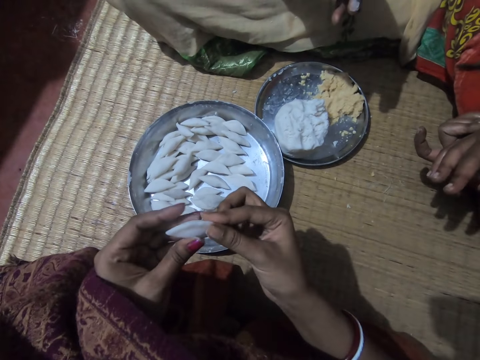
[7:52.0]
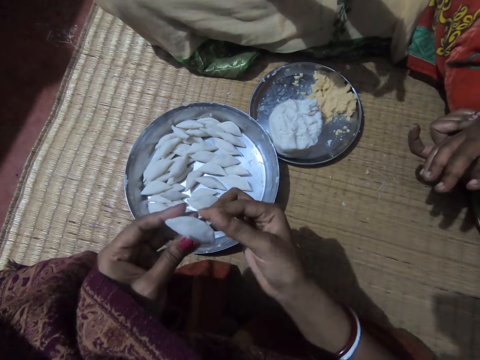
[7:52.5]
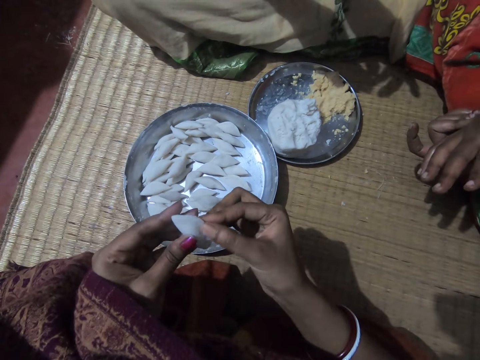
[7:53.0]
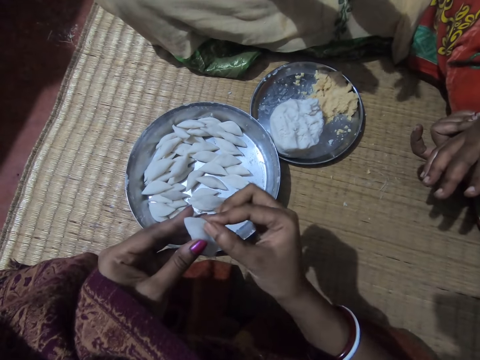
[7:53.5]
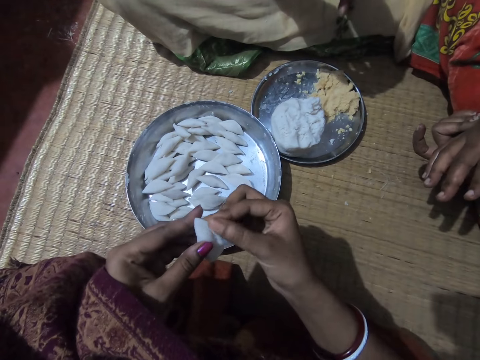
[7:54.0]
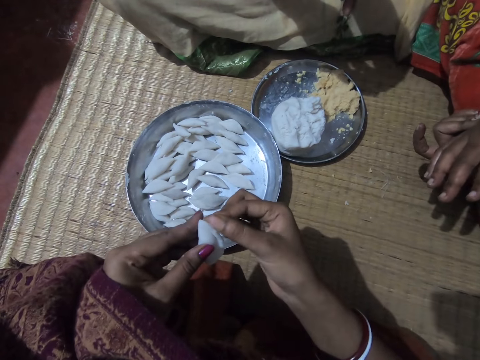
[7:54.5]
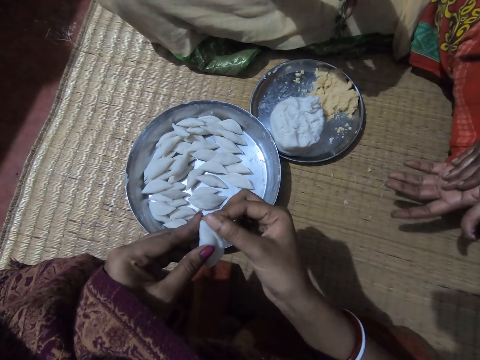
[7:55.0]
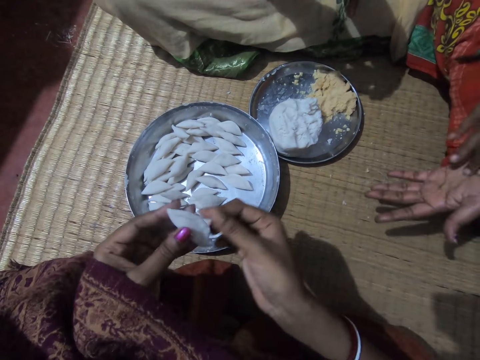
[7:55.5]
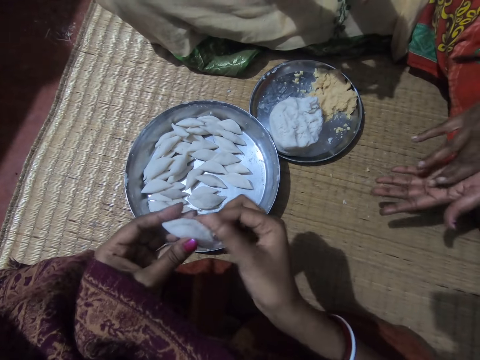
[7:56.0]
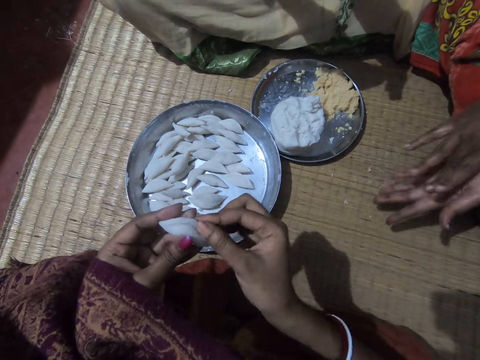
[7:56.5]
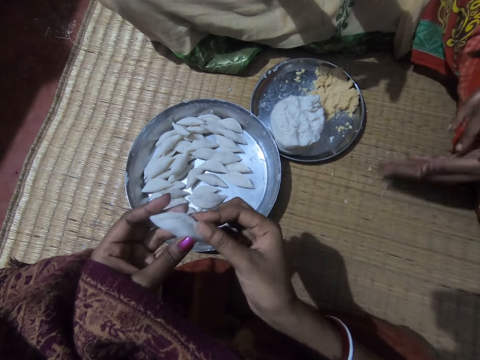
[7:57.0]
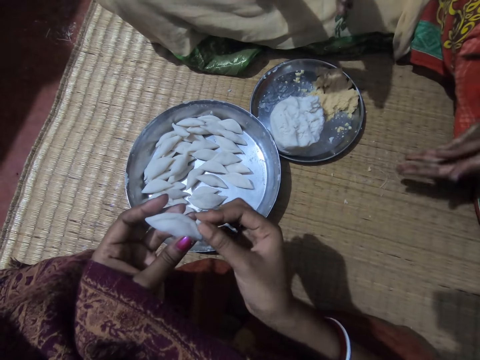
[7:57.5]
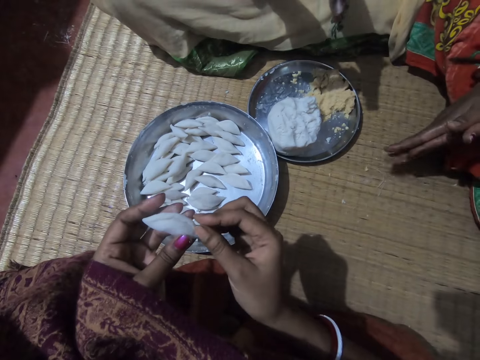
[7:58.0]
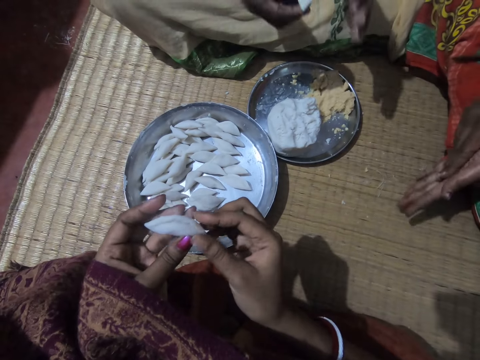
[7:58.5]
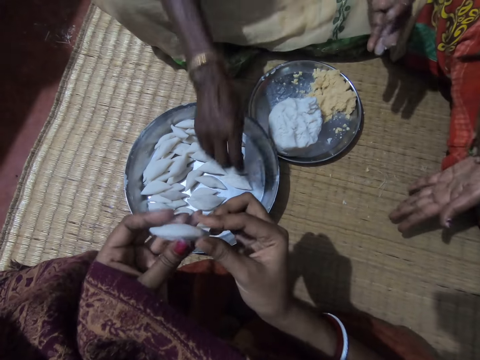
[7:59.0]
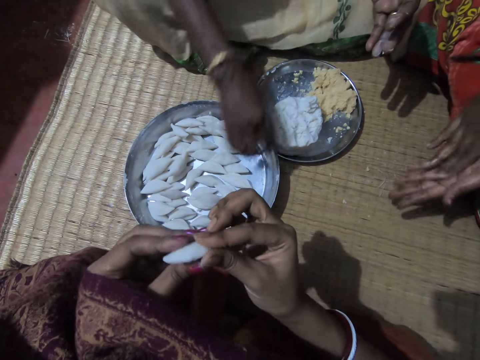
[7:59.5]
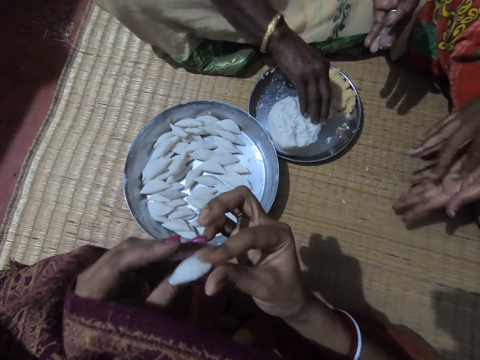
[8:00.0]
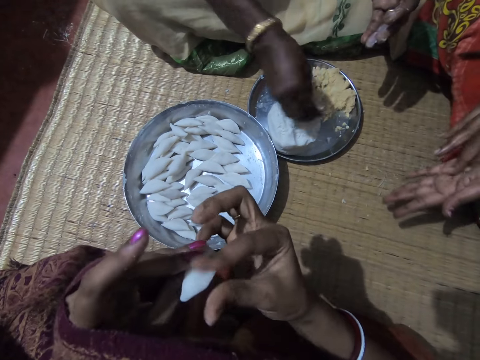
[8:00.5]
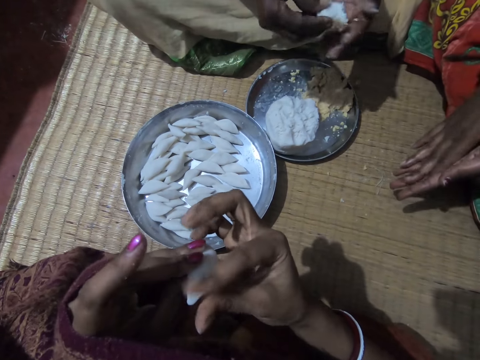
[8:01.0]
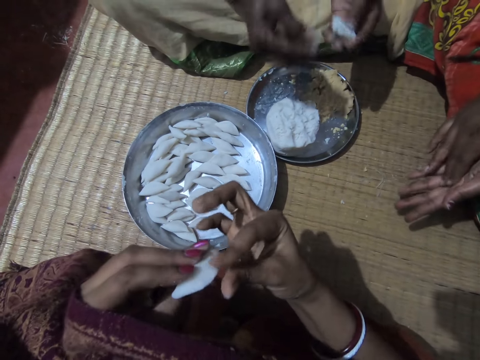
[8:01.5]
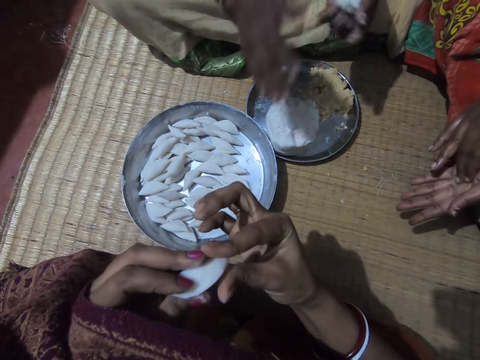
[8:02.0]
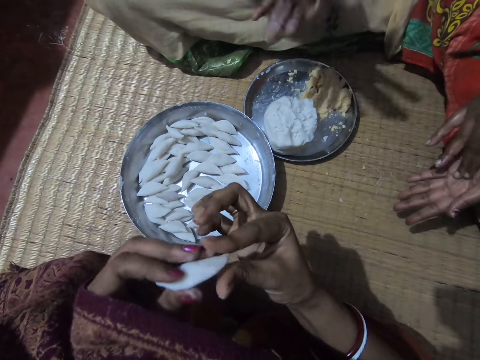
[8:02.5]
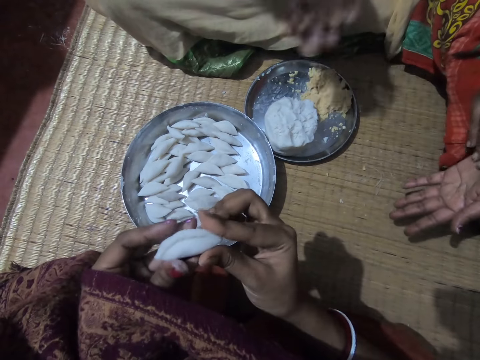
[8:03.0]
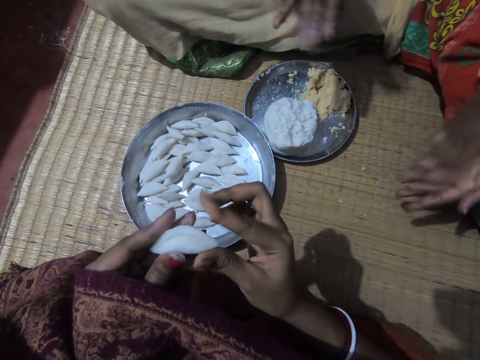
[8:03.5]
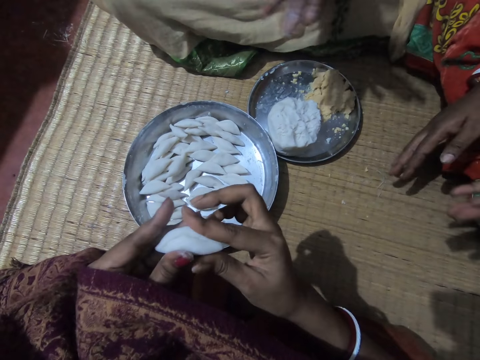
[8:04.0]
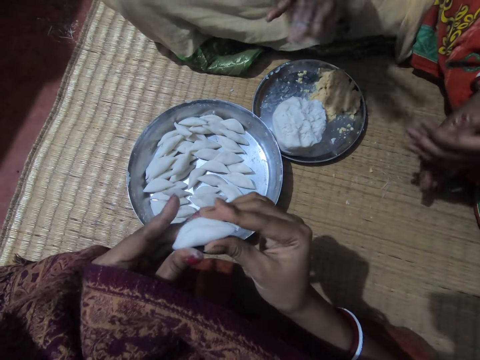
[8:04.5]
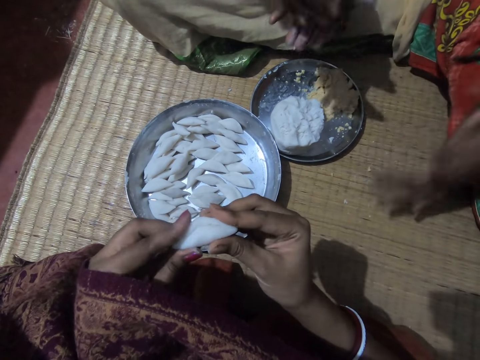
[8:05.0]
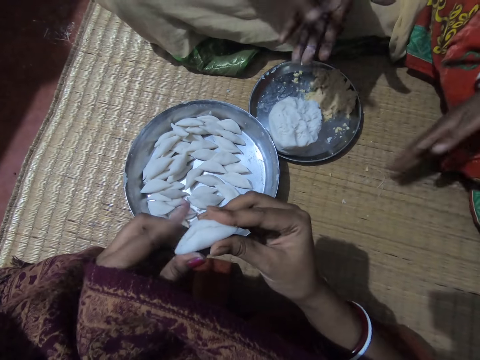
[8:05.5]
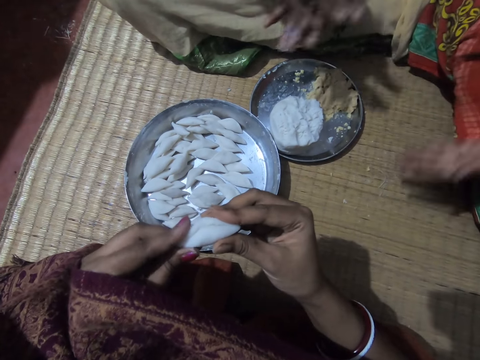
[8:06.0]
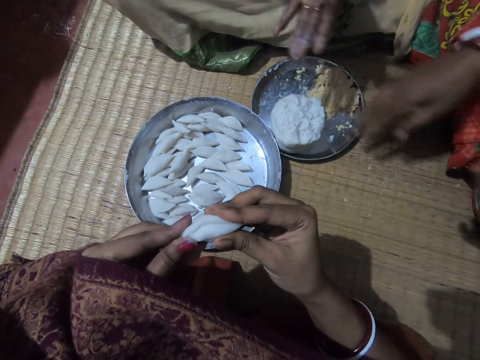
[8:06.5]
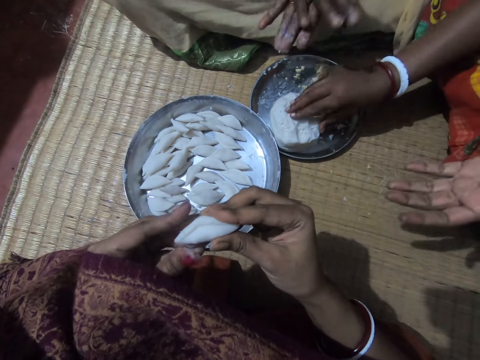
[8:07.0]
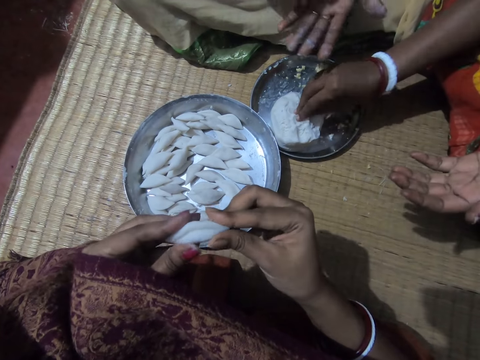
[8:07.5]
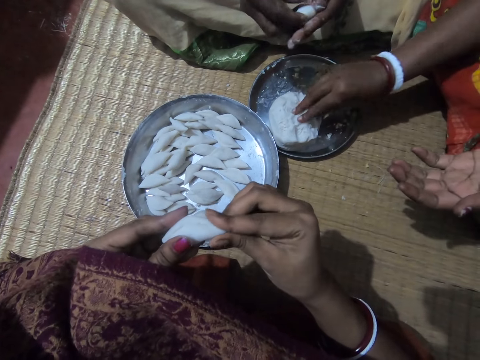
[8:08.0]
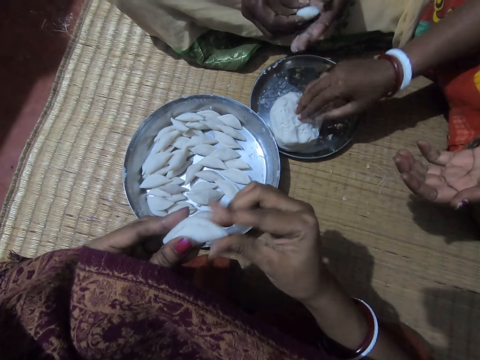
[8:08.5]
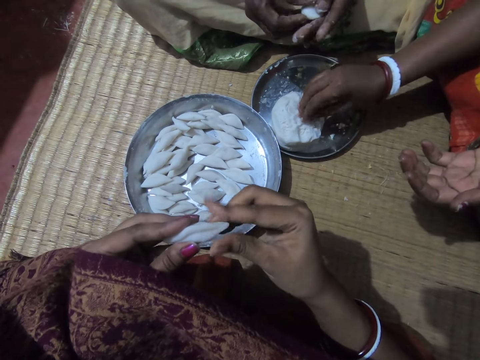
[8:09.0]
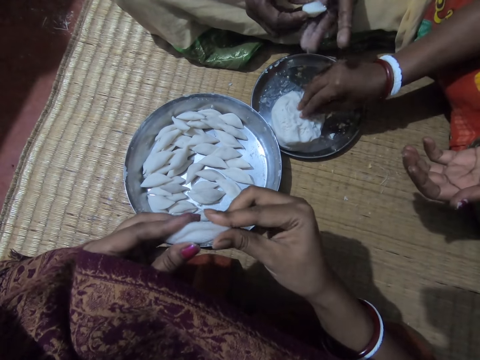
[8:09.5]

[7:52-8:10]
A lady rolls a dough piece in her hands. The camera wearer smoothens the edges of the corn flour with her right hand. Another lady wipes hands. The first lady drops the corn flour in the plate with her right hand, cuts a dough piece from the tray. The camera wearer rolls a dough piece in her hands. The first lady shifts the piece to her left hand, takes some corn flour from the plate with her right hand. The other lady wipes hands. The first lady cuts a dough piece from her hands, sticks the piece on the dough in the tray and rolls a dough piece in her hands. The camera wearer rolls a dough piece in her hands. The other lady wipes hands. The camera wearer interacts with the other lady. The other lady cuts a dough piece in the tray.

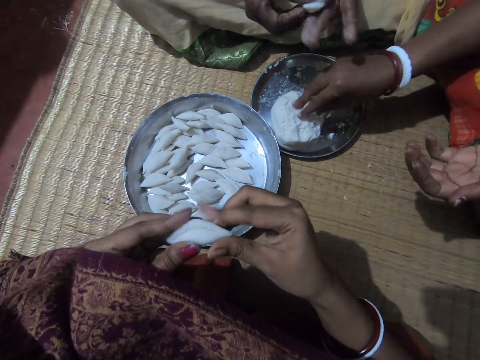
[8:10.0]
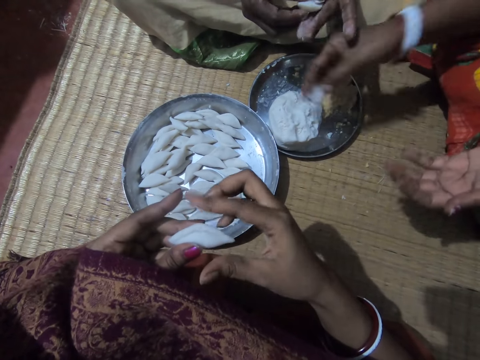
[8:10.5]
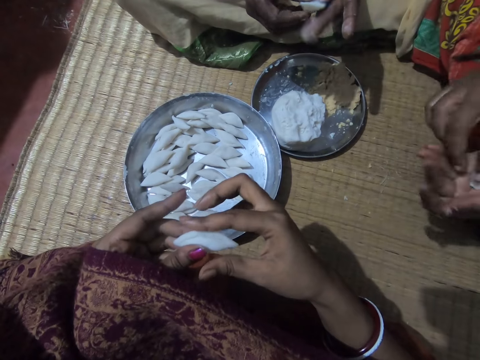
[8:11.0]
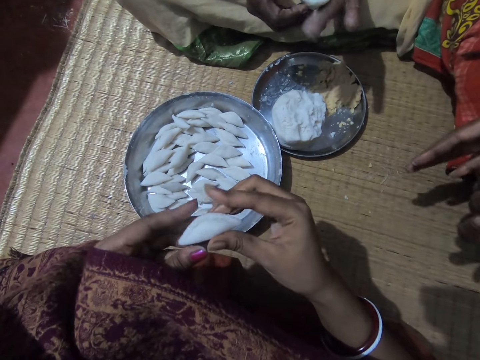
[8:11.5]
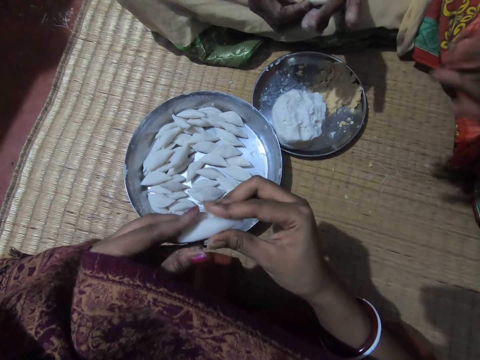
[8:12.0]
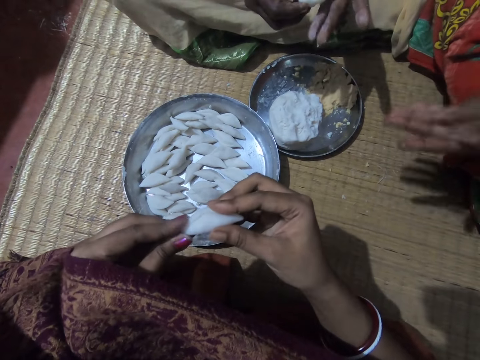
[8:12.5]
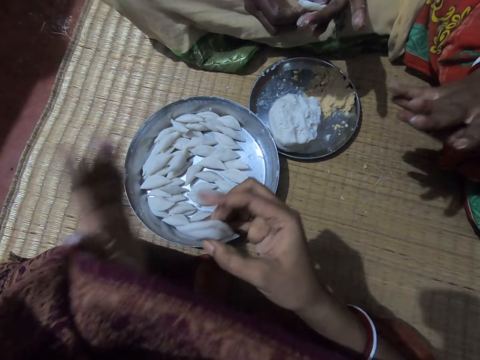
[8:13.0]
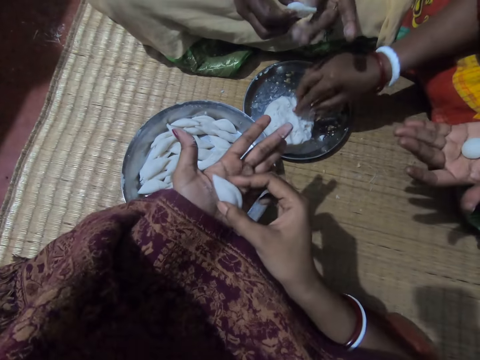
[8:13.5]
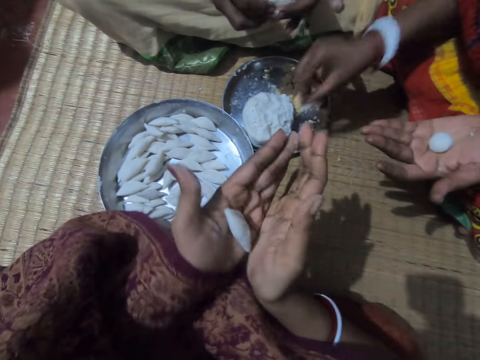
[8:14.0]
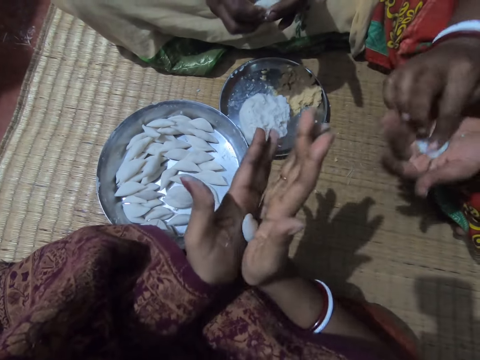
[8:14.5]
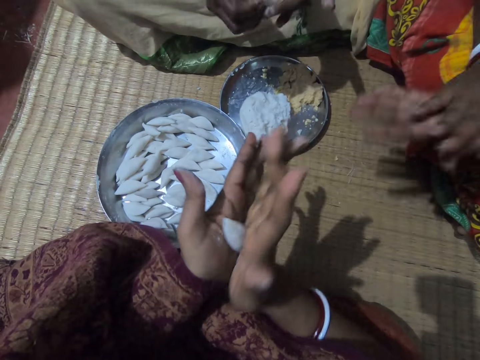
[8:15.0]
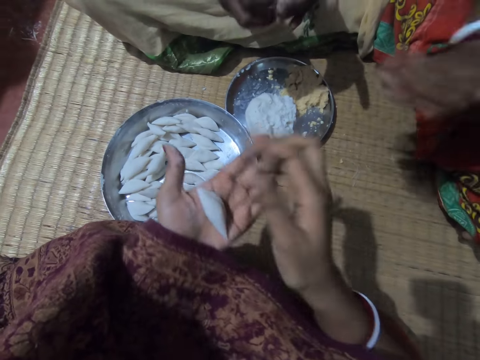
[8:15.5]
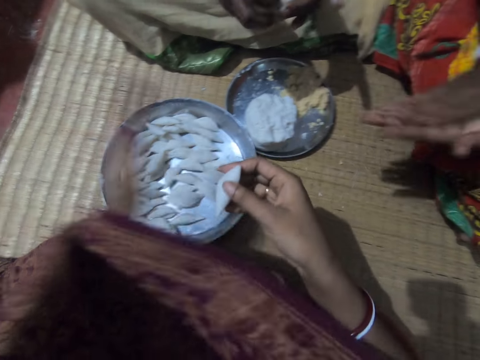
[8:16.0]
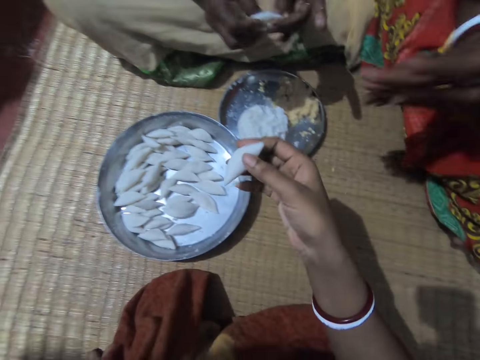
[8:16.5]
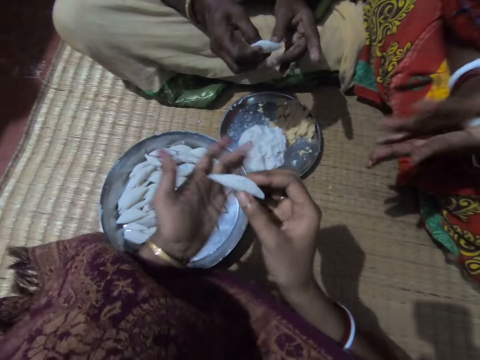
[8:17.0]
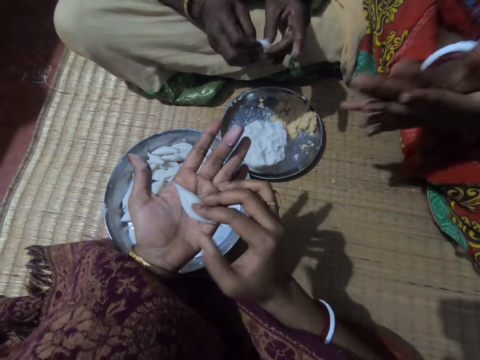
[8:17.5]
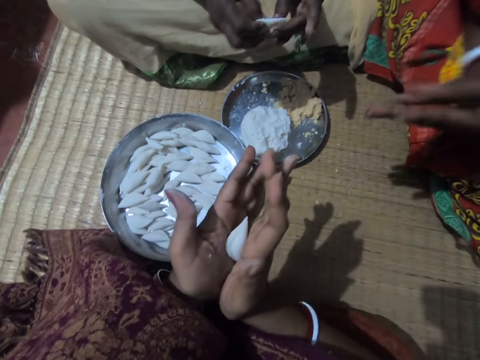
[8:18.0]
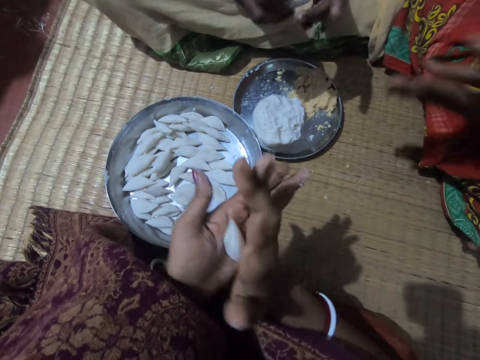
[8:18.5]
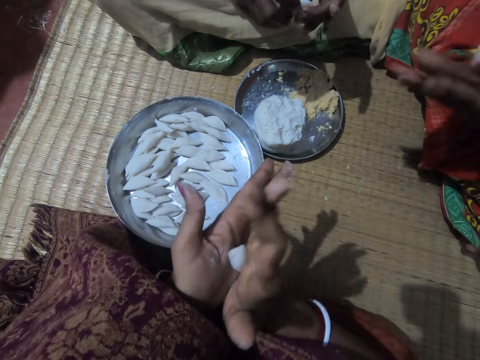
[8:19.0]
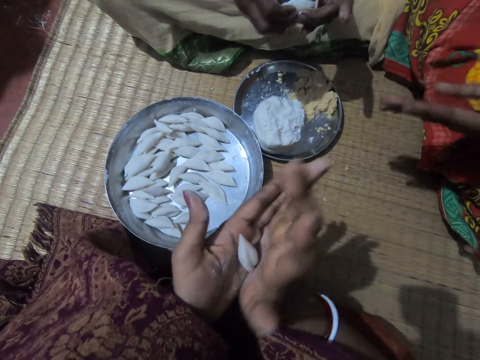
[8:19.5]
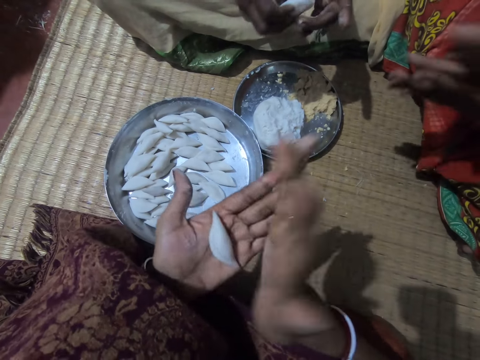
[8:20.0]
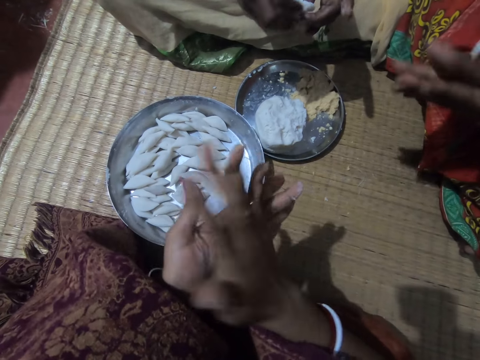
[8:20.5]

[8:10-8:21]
A lady takes some corn flour from the plate with her right hand, shifts the dough to her left hand and rolls a dough piece in her hands. Another lady rolls a dough piece in her hands. The camera wearer rolls a dough piece in her hands. The first lady cuts a dough piece in the tray, takes some corn flour from the plate with her right hand, sticks the piece in the dough in her left hand and rolls a dough piece in her hands. The camera wearer rolls a dough piece in her hands. The other lady rolls a dough piece in her hands. The camera wearer raises her left hand. She drops her left hand back to the dough. She rolls the dough in her hands. The other lady rolls a dough piece in her hands. The first lady rolls a dough piece in her hands.
